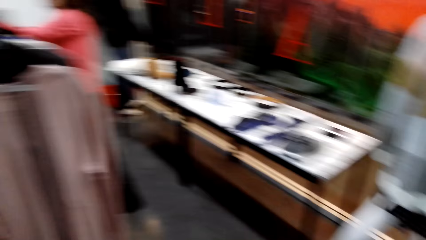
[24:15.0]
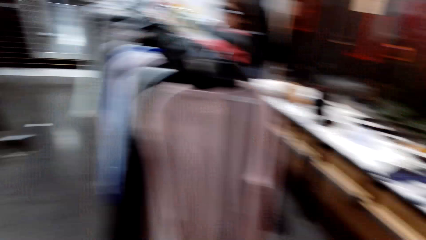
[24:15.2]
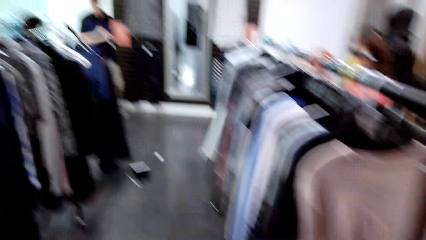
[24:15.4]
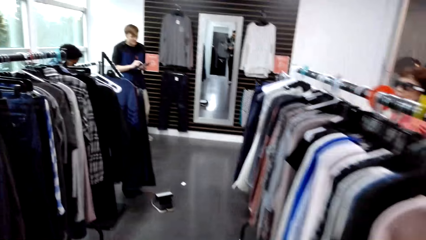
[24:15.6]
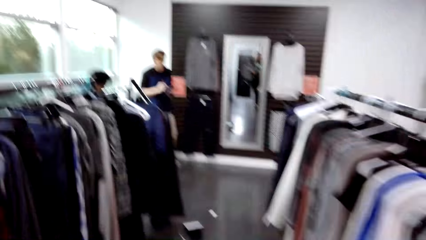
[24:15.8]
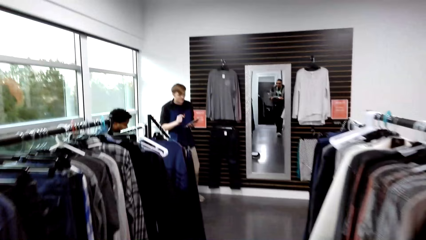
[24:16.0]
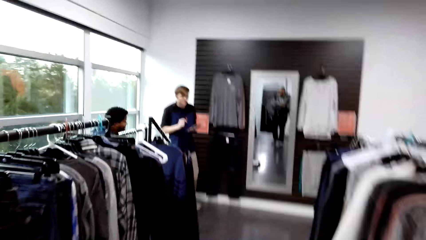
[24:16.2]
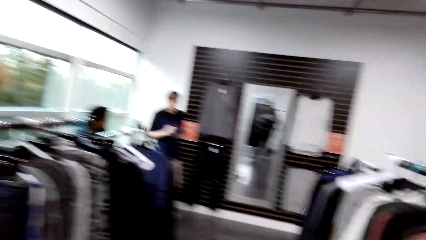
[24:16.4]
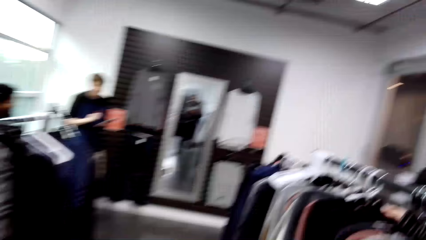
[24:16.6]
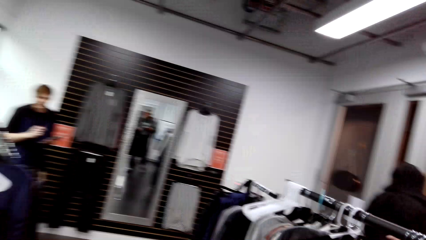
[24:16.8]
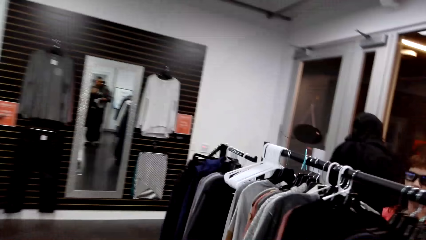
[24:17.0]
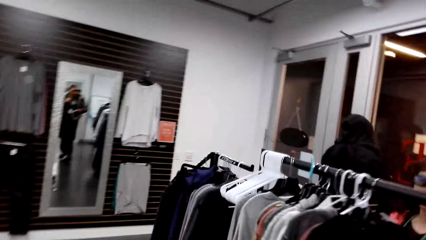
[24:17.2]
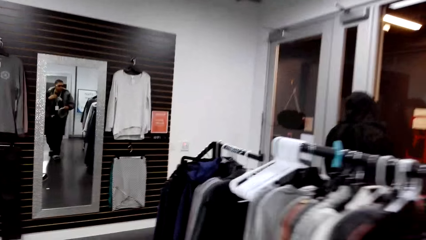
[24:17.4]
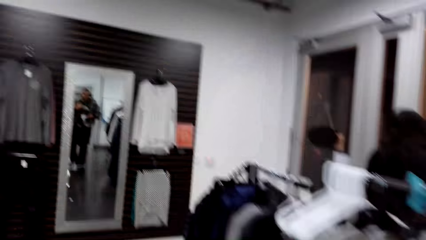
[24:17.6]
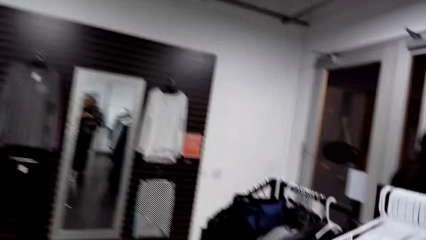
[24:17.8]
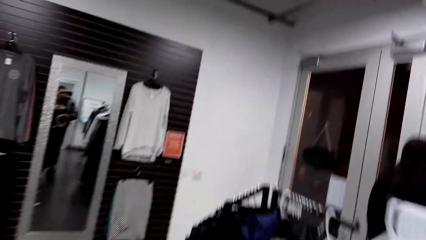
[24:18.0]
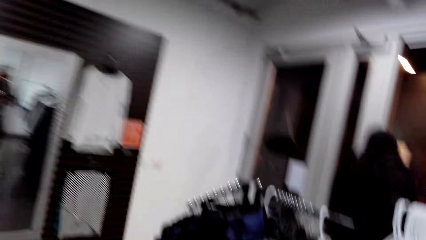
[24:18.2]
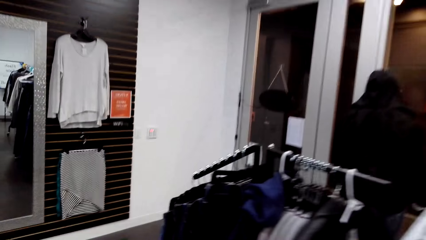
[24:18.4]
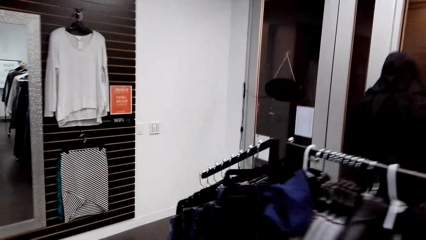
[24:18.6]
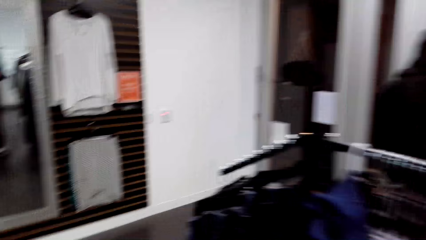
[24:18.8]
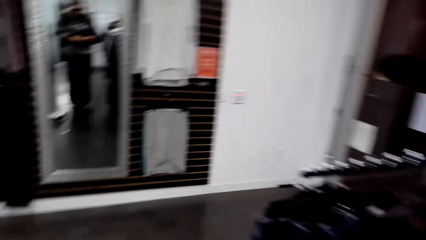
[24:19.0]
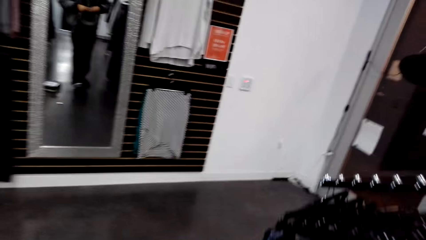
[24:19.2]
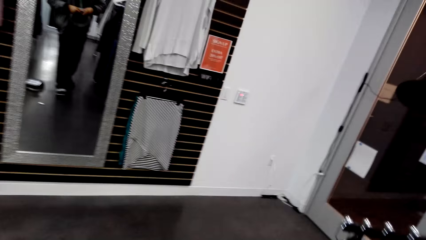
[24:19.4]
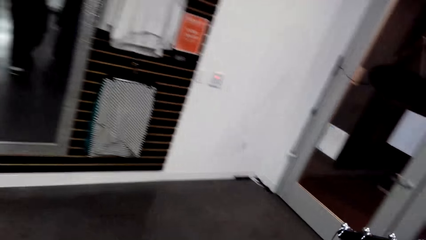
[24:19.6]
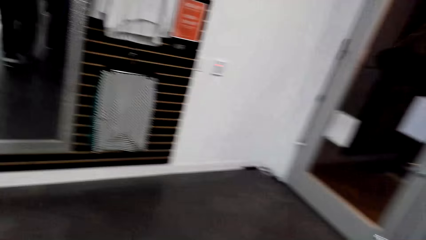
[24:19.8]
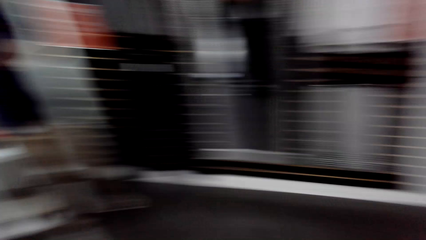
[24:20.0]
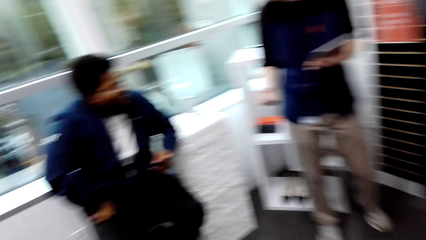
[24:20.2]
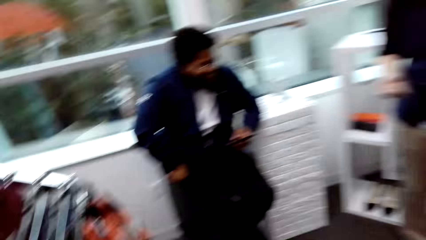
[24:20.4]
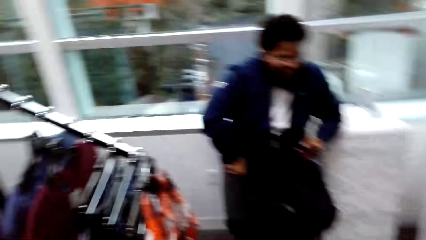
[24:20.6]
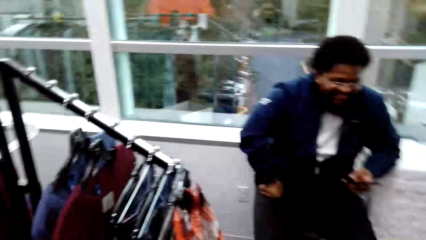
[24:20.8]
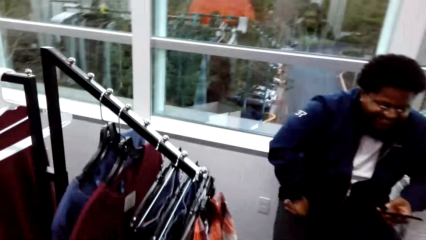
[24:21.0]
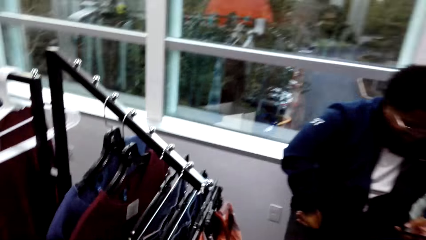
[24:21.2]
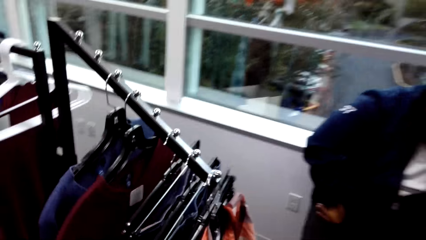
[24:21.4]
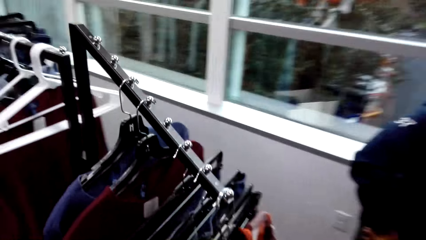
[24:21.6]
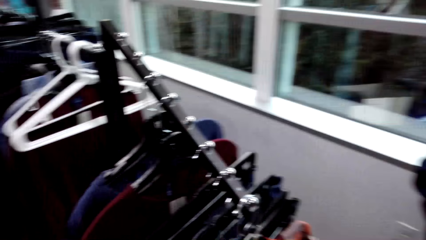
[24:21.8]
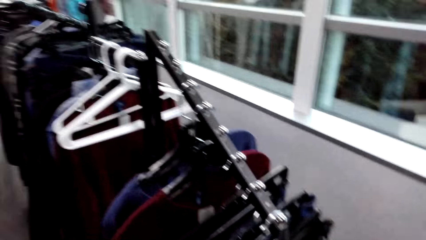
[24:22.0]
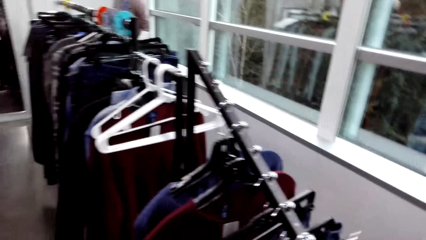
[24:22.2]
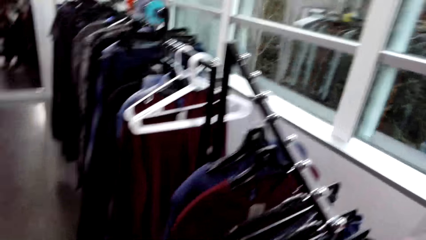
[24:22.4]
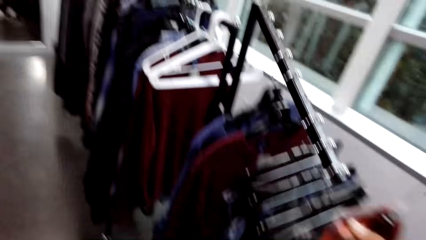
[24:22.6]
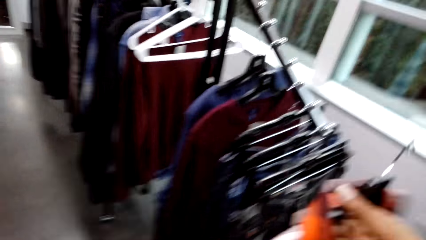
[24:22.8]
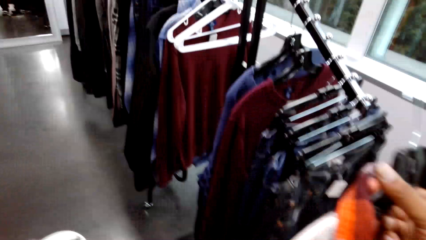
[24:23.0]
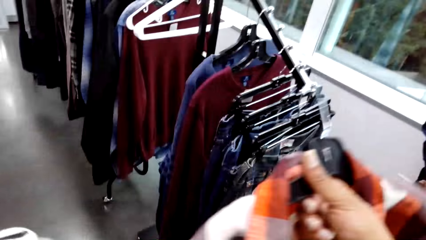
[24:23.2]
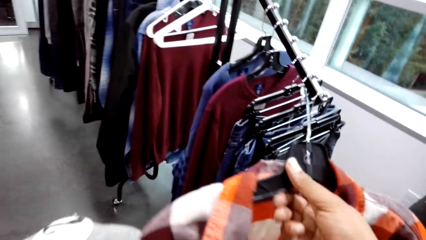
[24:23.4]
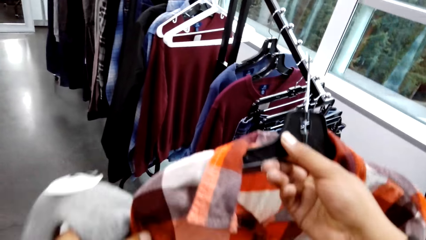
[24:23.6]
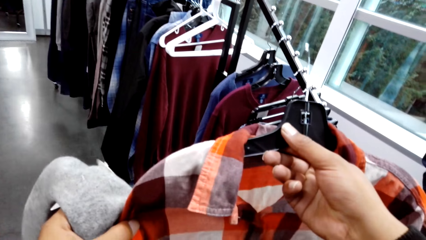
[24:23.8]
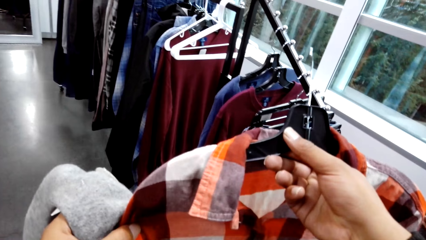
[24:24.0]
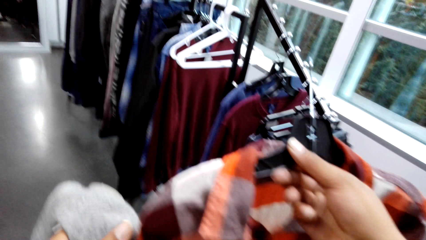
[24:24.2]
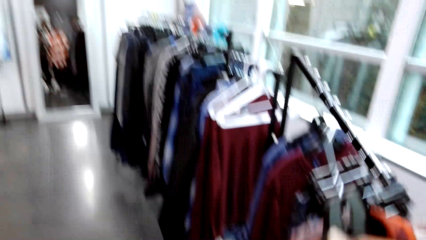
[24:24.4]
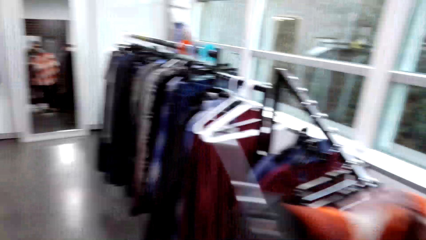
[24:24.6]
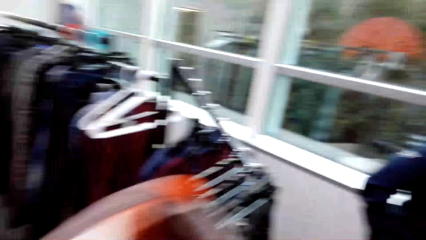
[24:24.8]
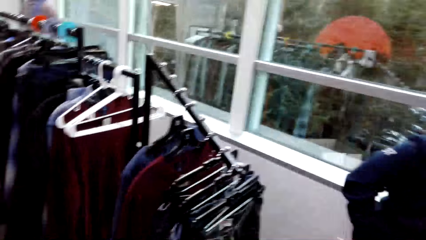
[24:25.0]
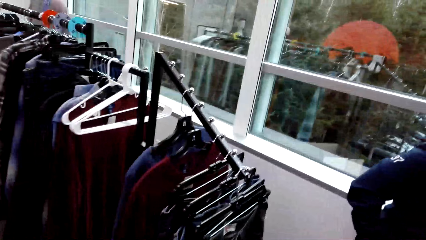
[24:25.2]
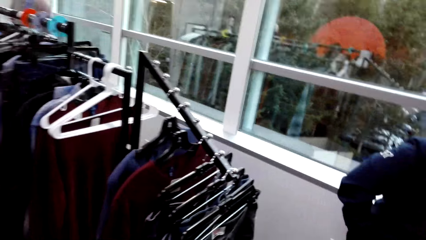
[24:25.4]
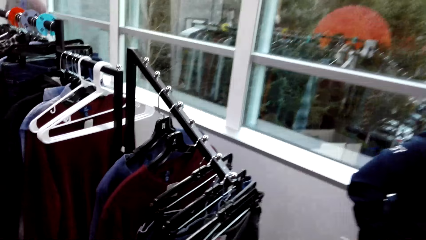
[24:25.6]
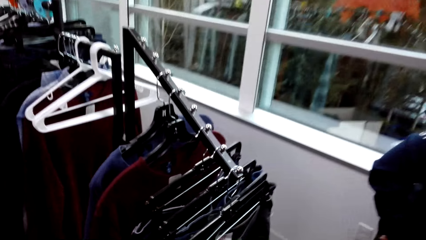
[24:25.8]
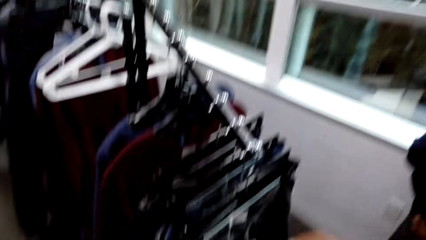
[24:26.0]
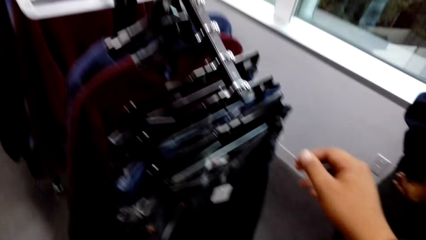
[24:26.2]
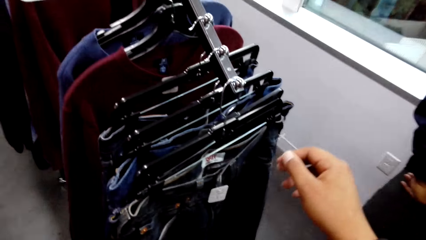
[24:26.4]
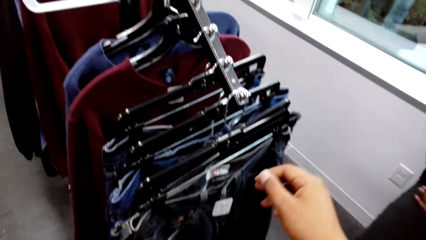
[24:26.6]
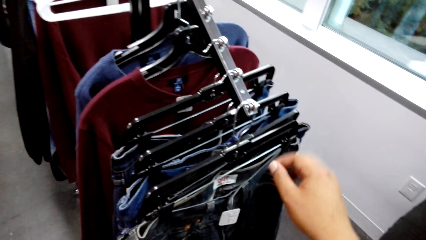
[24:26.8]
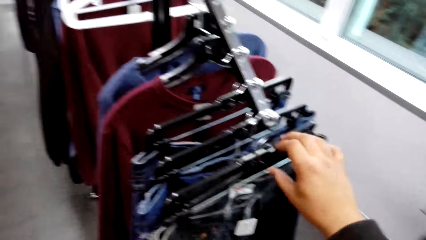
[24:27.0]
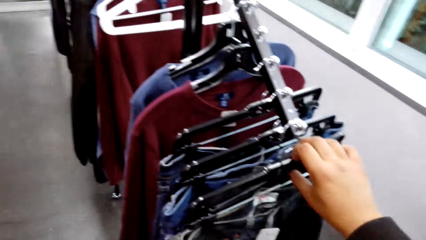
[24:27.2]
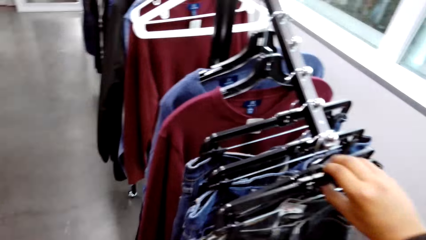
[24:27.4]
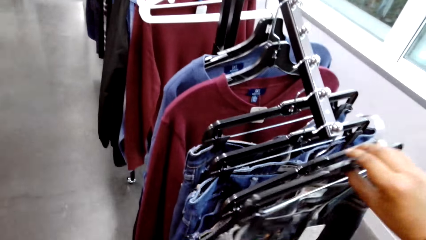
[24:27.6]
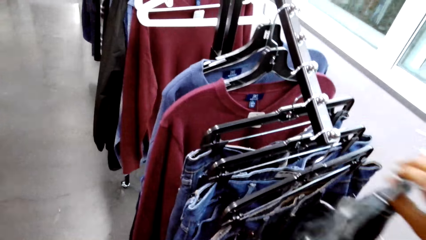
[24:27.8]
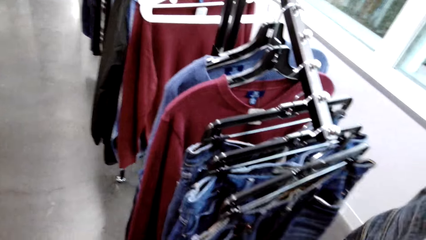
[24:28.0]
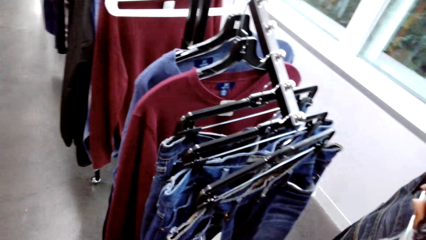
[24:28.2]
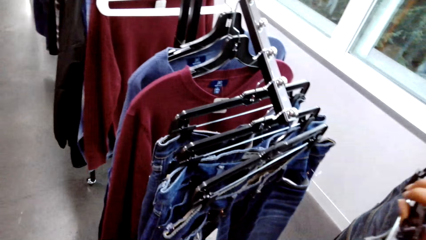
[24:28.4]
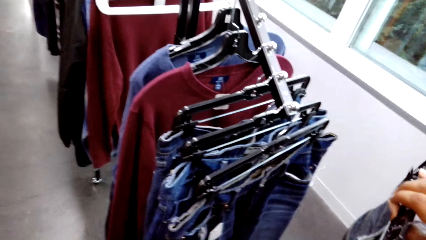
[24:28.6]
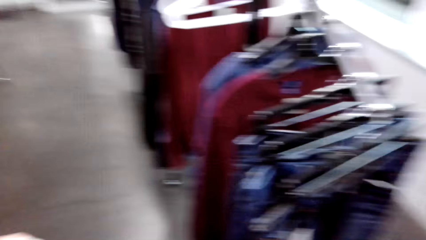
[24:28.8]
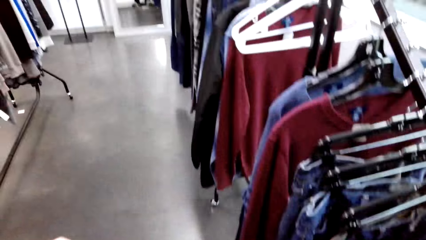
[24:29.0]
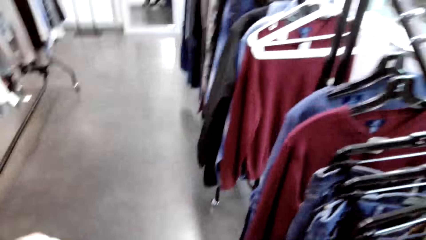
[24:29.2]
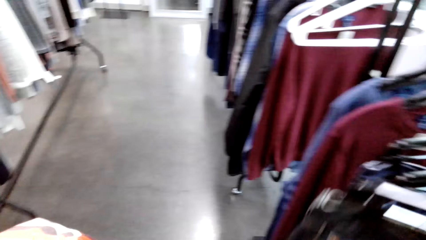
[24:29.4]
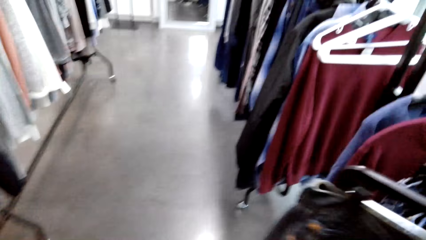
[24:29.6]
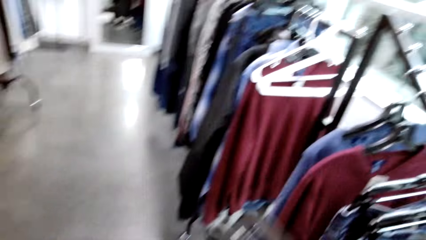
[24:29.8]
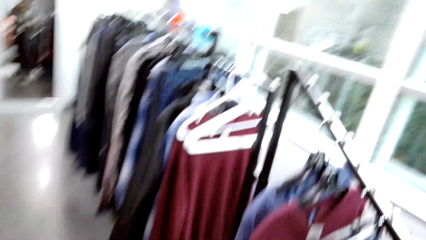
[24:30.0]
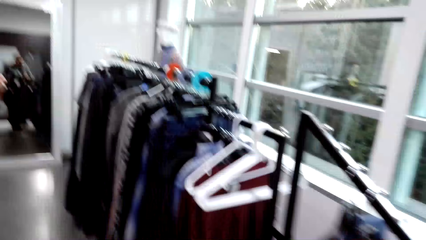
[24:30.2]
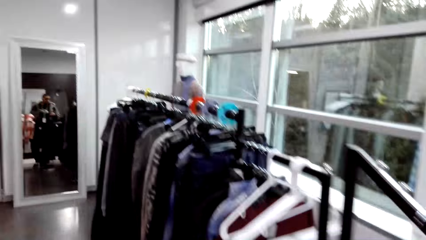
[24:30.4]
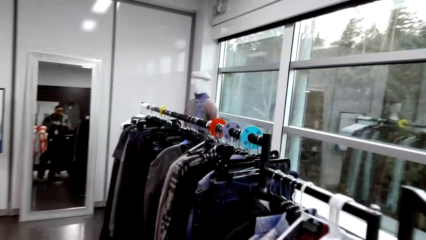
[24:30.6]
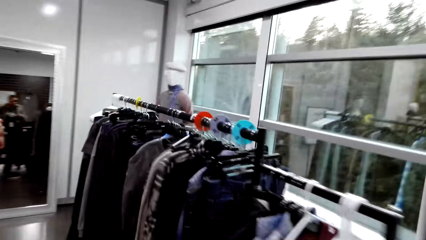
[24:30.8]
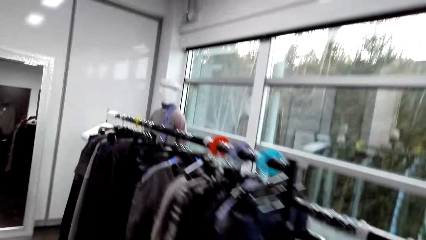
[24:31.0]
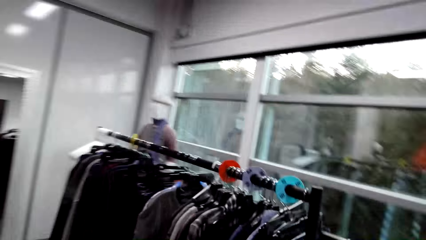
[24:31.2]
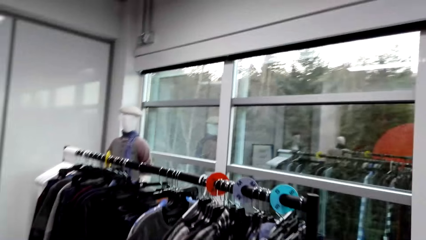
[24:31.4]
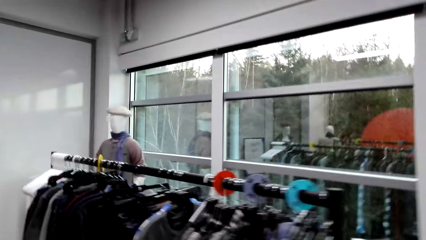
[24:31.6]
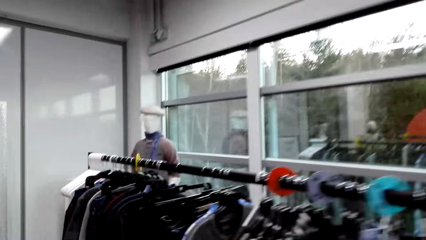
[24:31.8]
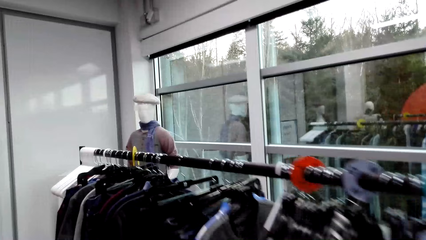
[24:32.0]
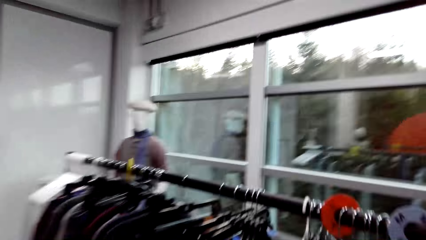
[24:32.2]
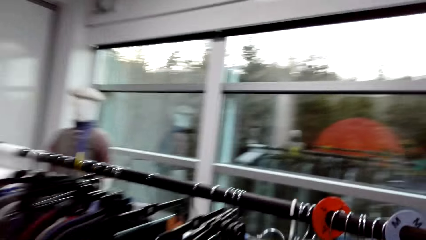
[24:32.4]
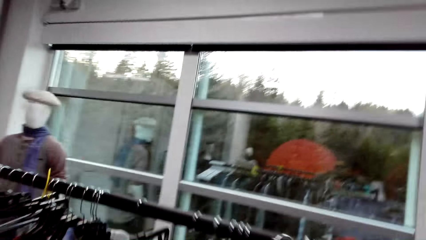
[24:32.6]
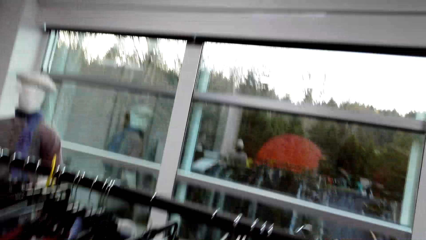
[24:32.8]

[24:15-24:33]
The camera wearer walks around. He lifts a cloth. He holds a hanged cloth with his right hand. He picks the hanged cloth from a rack with his right hand. He walks around.
